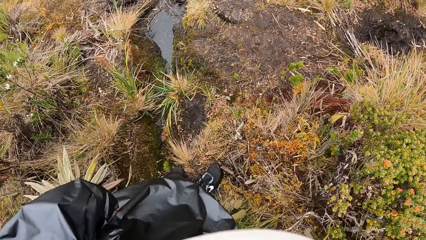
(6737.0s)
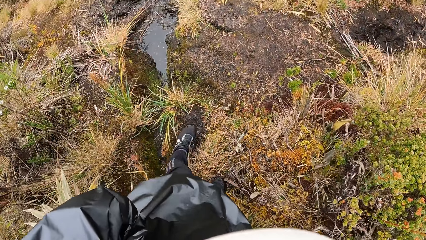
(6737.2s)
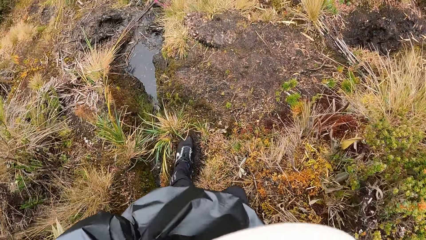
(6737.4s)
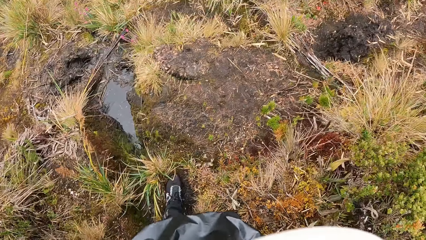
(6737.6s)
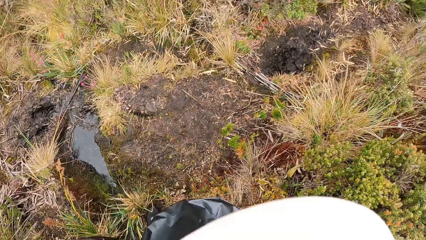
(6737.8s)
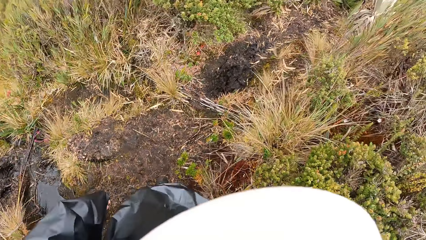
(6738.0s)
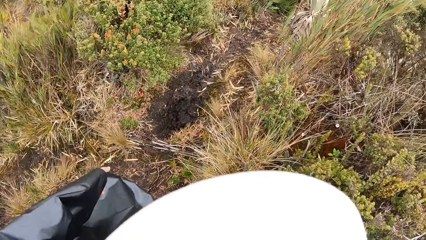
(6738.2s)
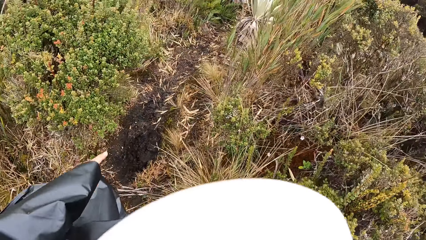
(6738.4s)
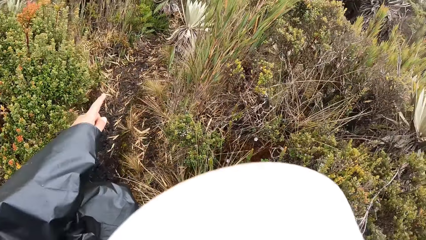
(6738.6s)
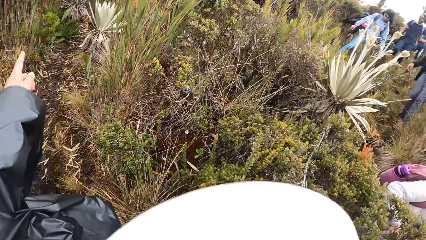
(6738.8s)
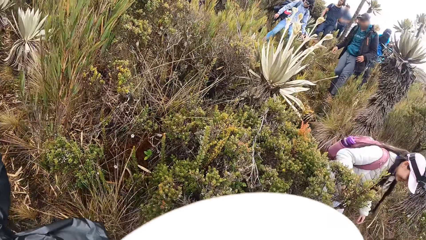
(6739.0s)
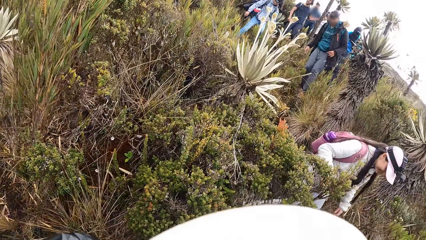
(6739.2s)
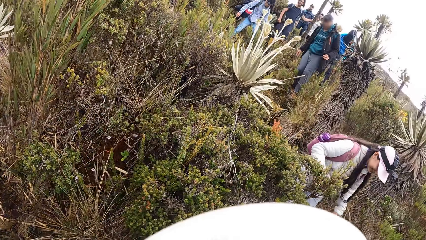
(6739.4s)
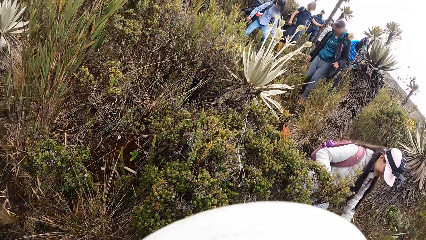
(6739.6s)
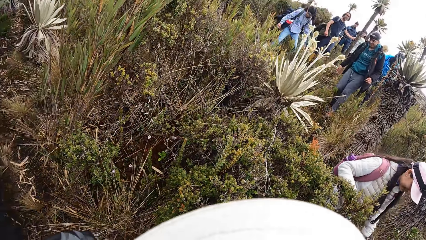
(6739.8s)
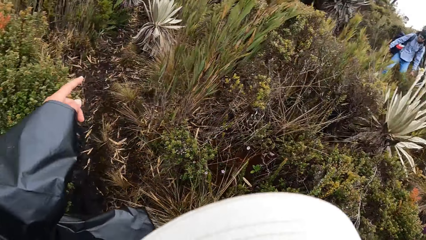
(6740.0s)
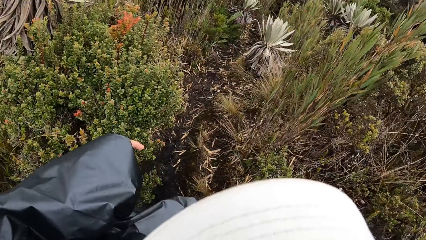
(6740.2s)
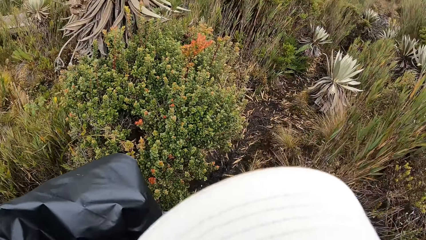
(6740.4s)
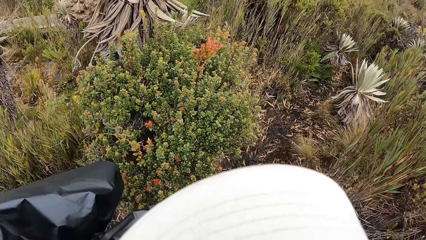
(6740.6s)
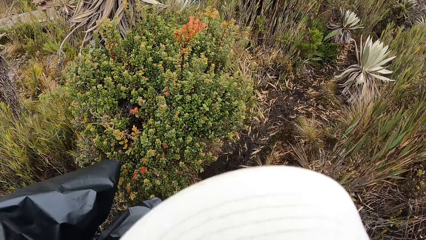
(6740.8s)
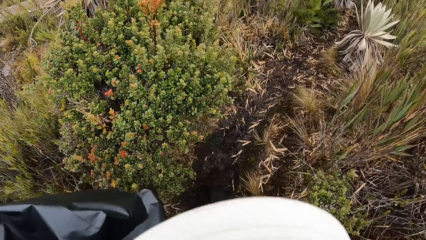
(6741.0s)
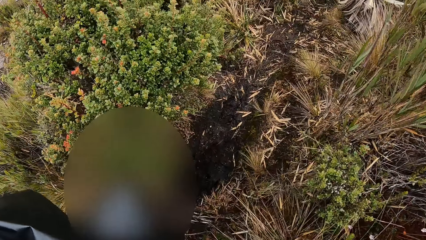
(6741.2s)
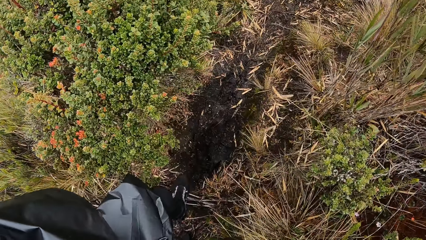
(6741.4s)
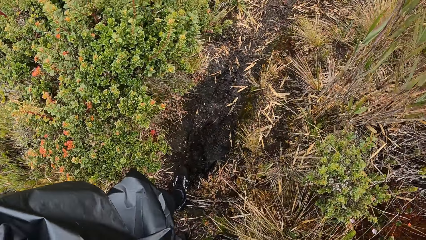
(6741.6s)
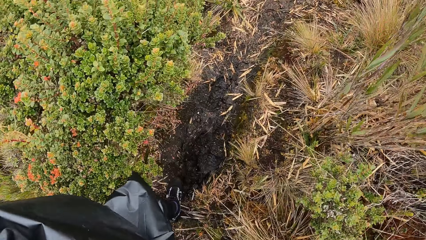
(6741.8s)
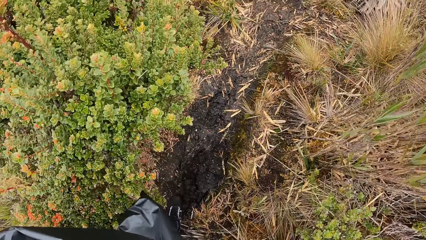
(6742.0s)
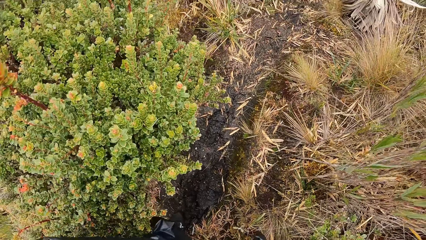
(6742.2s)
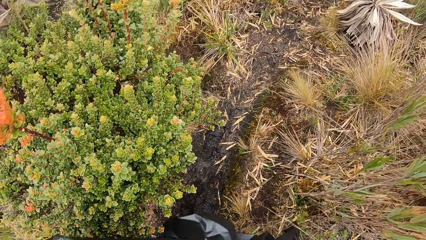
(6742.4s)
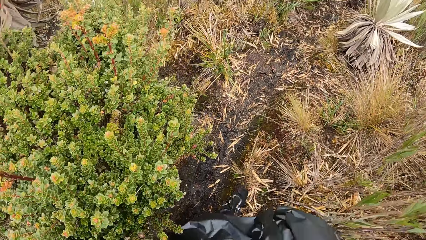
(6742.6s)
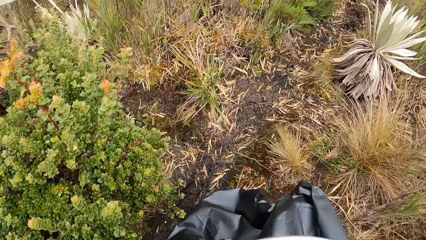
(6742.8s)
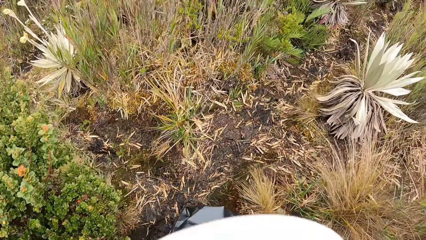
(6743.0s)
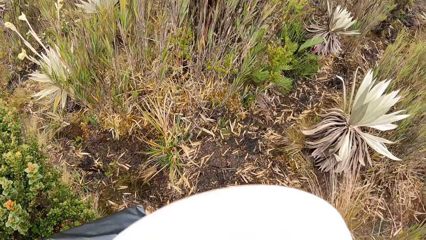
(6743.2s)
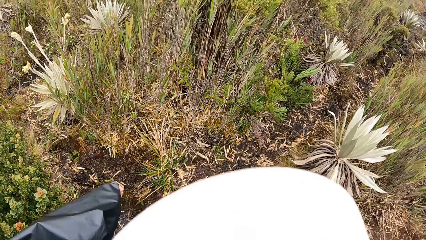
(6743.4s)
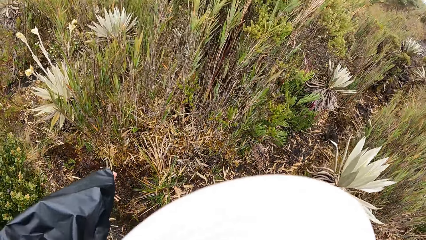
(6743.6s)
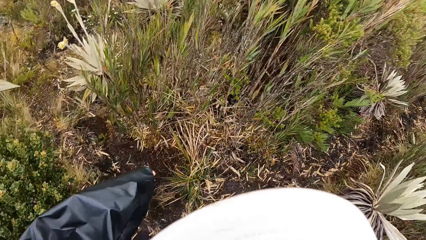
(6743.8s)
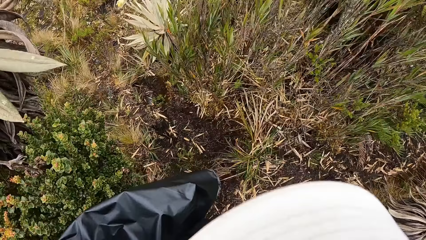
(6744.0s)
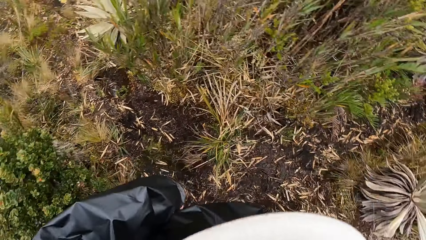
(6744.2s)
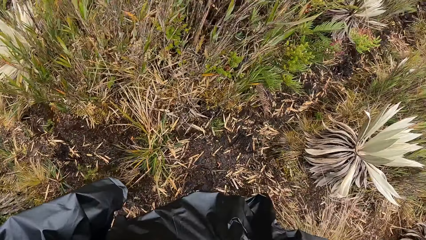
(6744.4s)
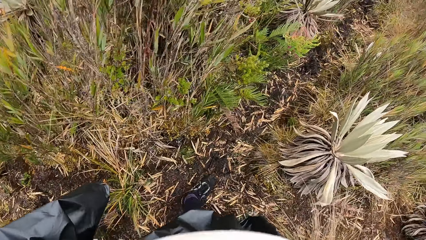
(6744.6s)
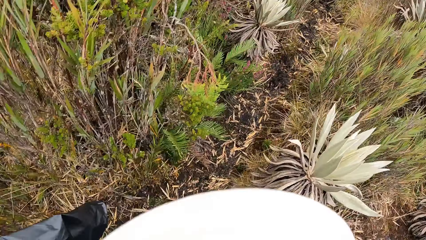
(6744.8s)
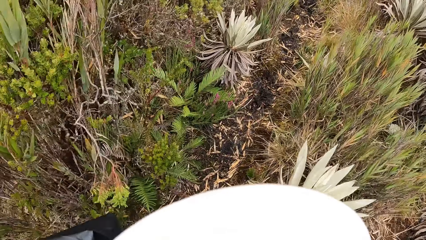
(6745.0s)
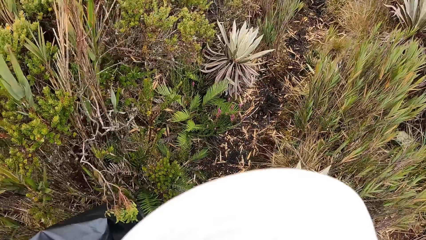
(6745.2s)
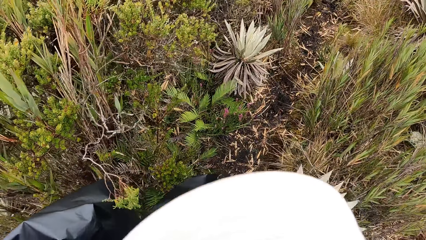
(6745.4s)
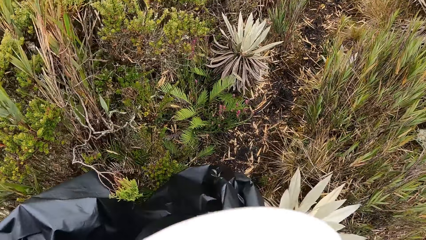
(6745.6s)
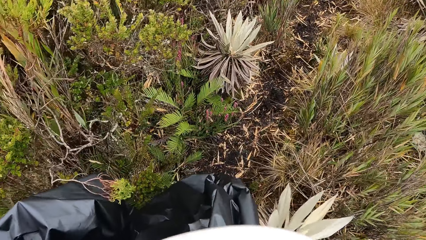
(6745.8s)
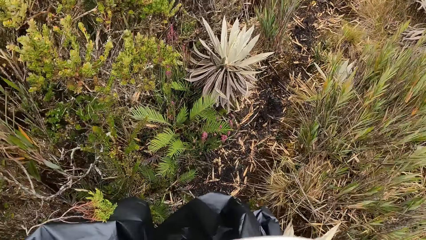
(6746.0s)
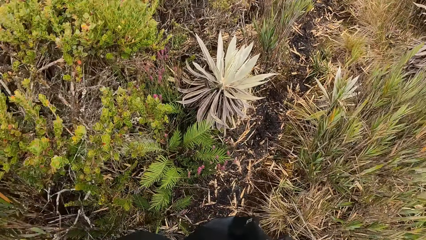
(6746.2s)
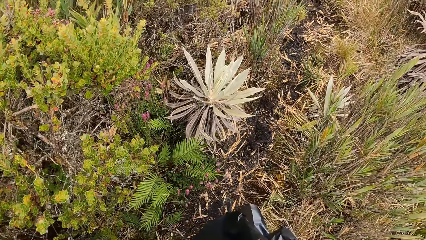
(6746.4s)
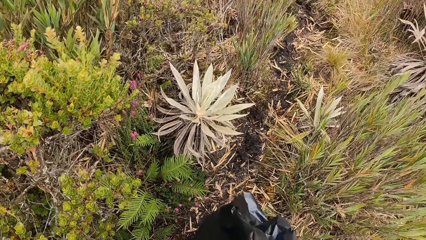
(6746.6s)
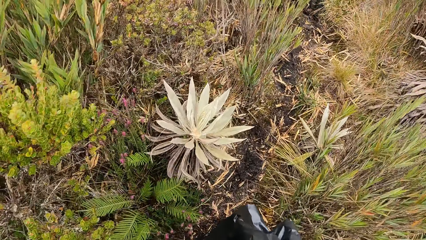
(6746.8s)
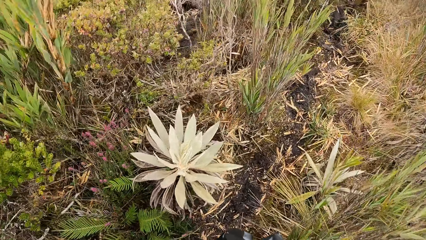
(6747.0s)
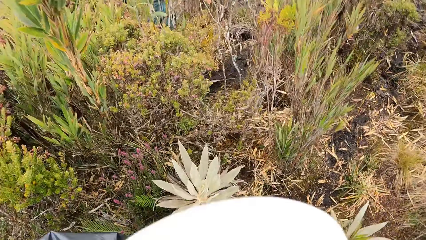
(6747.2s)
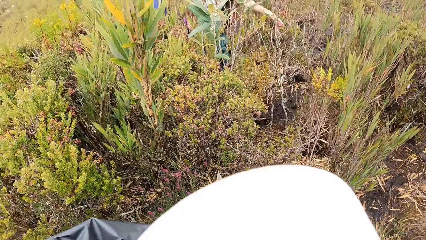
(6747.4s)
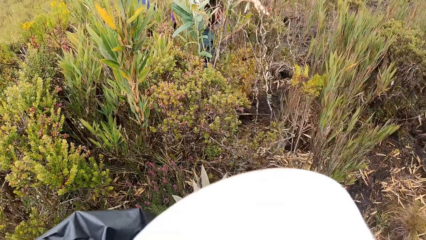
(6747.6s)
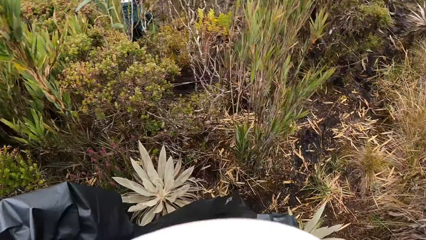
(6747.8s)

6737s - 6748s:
The camera wearer interacts with the woman. They walk in the bush.

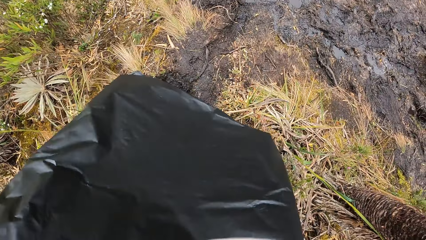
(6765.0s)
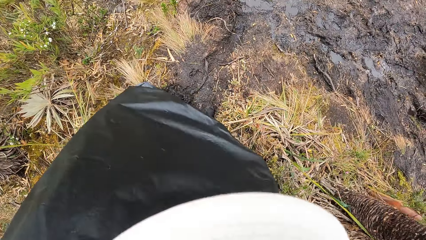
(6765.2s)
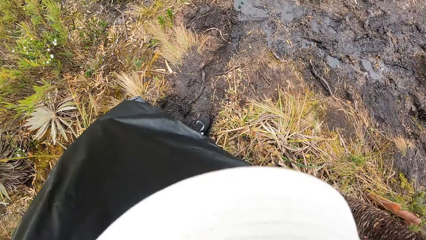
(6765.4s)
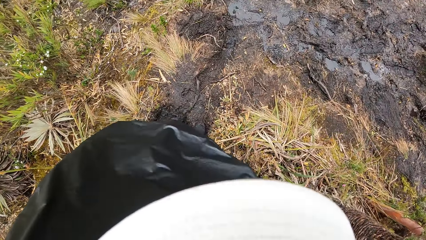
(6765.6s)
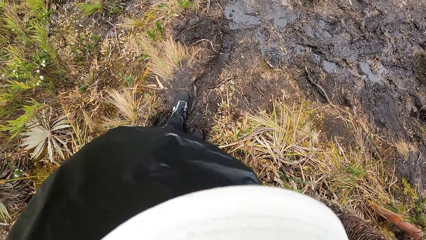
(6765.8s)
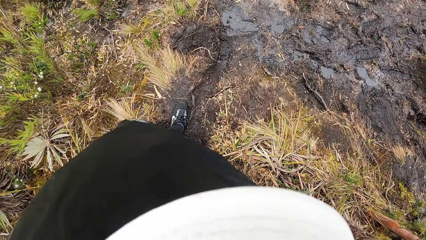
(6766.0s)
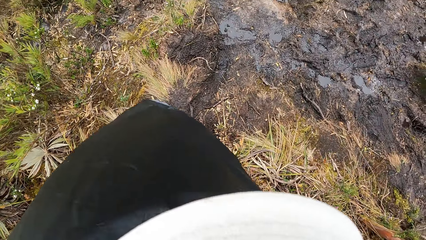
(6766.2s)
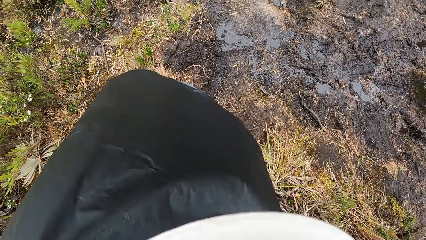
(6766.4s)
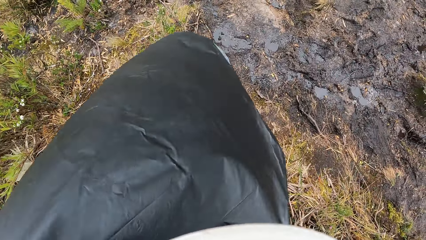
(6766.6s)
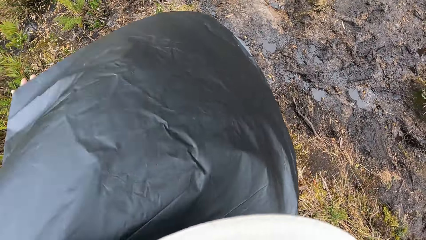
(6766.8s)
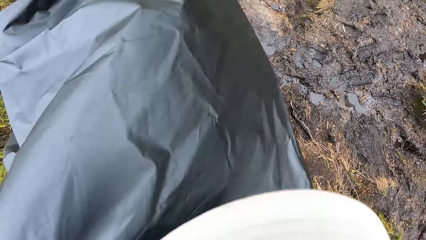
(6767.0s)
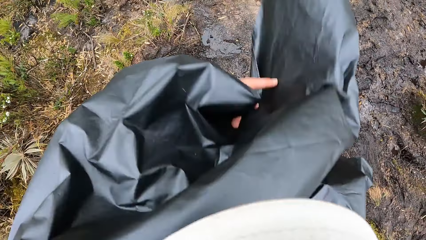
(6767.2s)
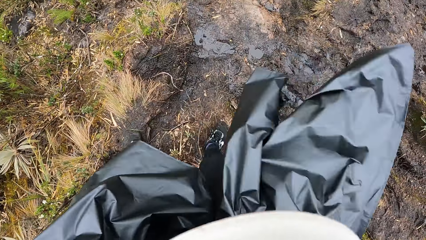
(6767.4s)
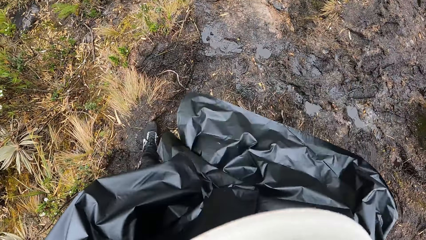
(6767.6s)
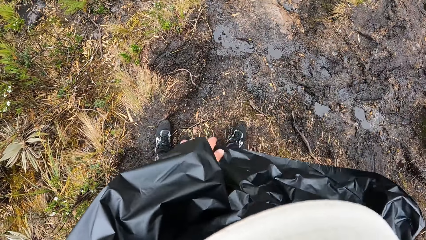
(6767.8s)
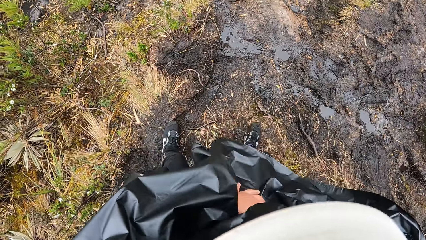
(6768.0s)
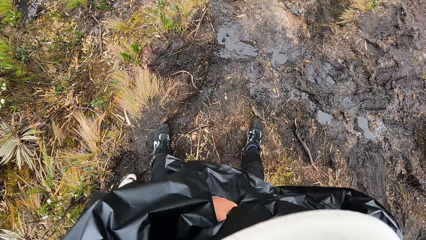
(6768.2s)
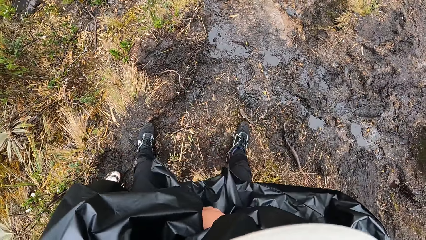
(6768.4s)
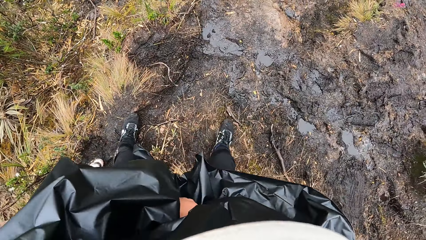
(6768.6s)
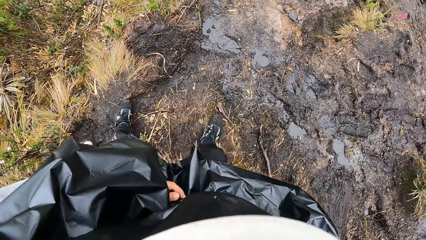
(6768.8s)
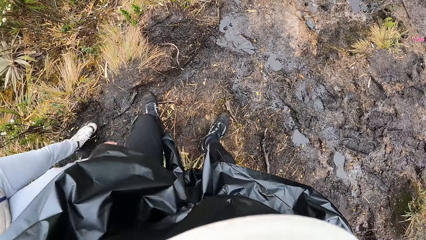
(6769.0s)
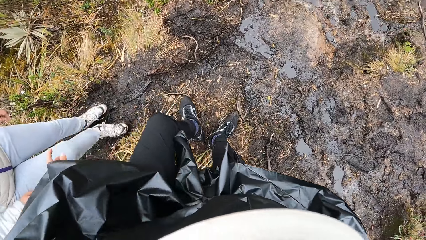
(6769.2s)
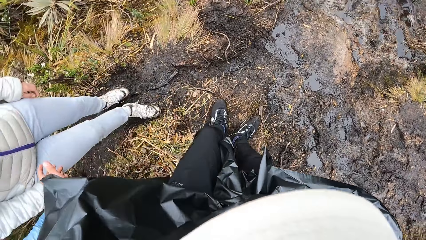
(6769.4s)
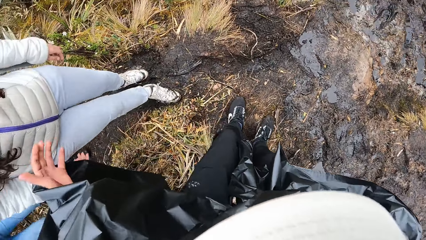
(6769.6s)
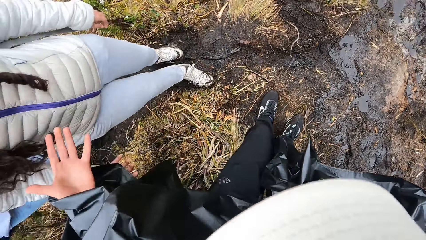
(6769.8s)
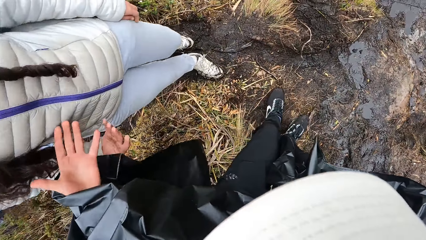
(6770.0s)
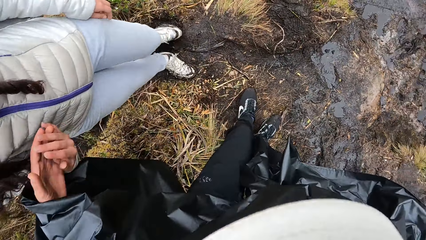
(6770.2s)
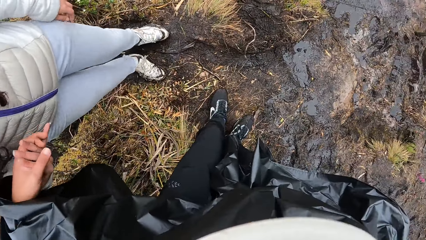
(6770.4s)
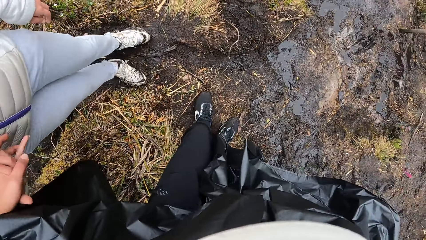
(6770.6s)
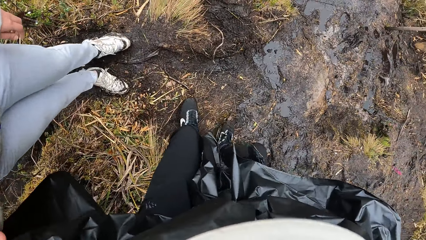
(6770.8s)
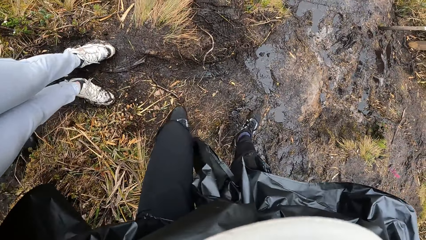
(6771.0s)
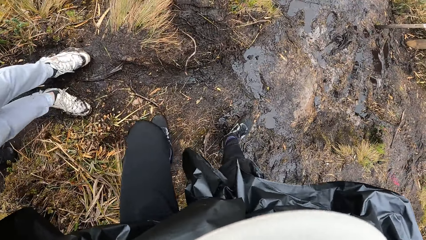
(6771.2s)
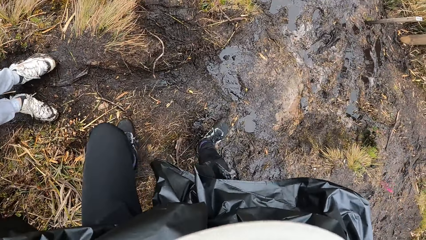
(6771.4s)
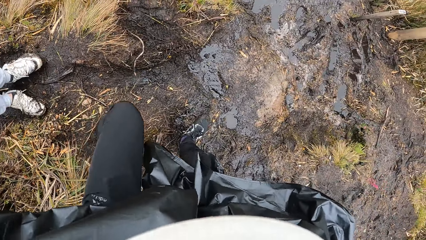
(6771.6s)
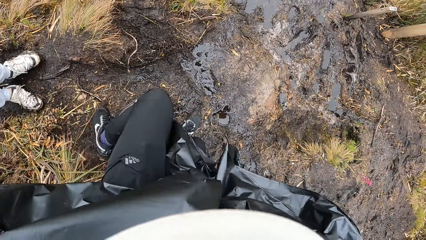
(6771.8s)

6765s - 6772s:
The camera wearer looks at the shoes. He folds a raincoat on his body with both hands. He holds the nylon raincoat with both hands. He looks at the water on the ground. He stretches the left hand to a woman. He holds the right hand of the woman with his left hand.
